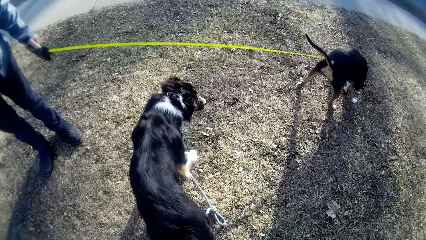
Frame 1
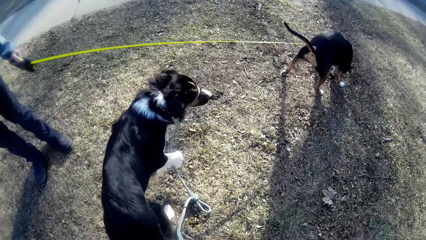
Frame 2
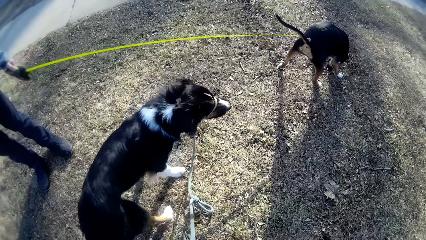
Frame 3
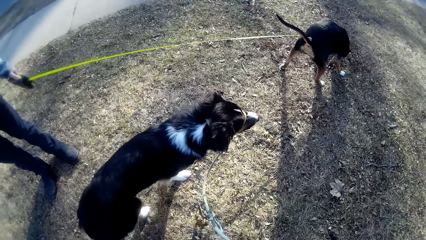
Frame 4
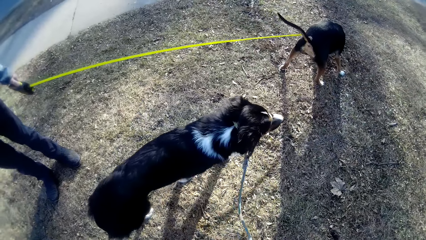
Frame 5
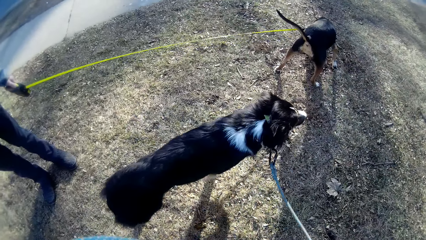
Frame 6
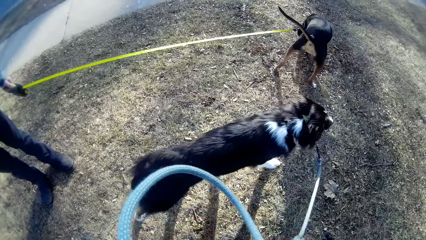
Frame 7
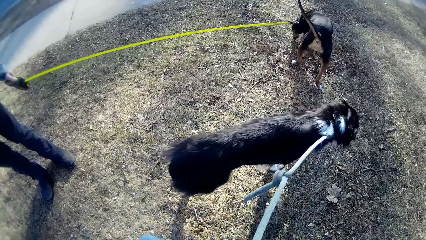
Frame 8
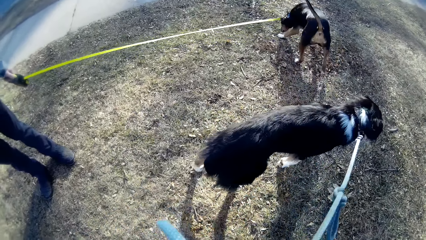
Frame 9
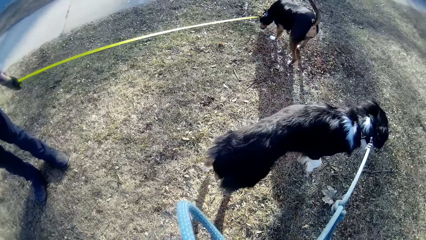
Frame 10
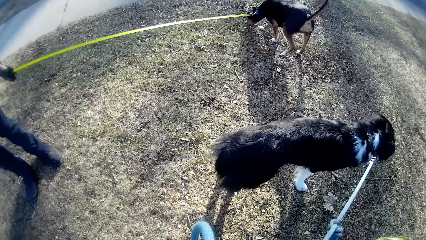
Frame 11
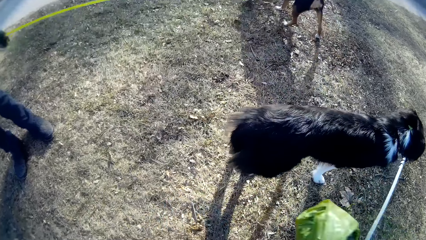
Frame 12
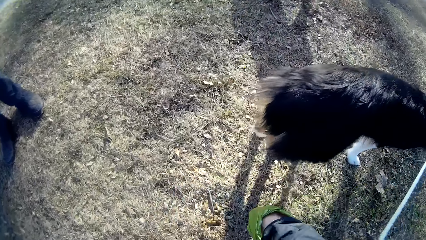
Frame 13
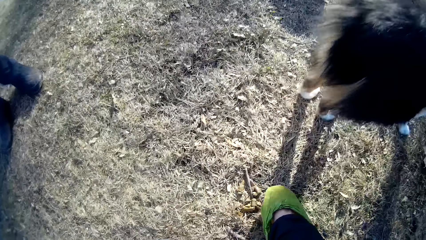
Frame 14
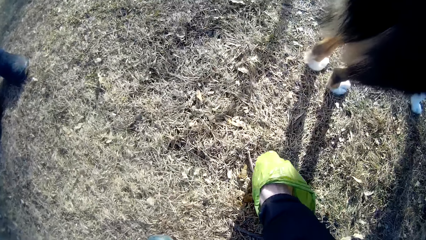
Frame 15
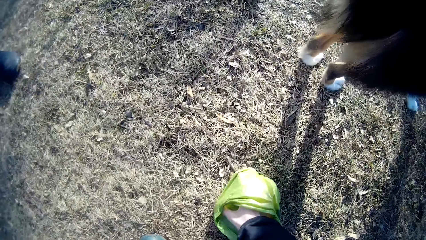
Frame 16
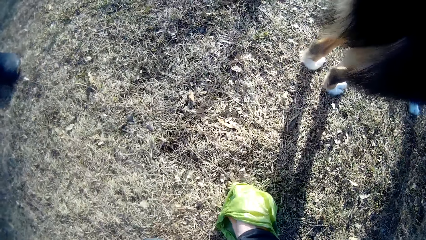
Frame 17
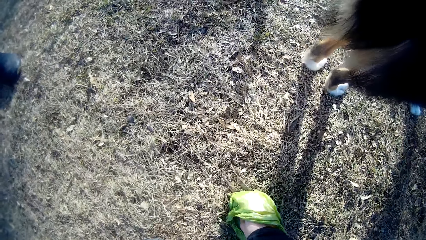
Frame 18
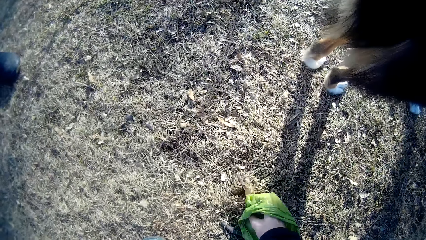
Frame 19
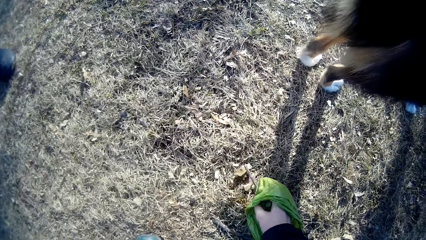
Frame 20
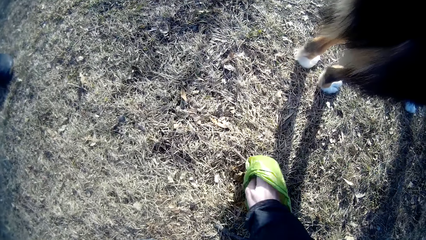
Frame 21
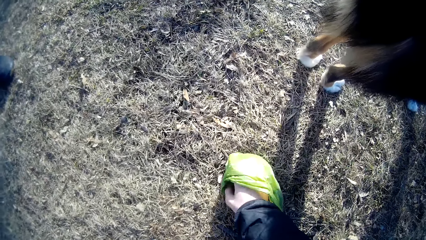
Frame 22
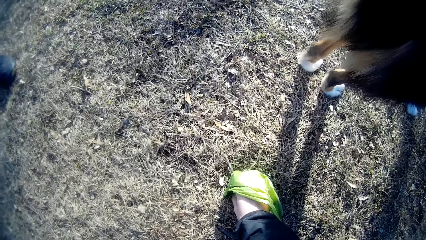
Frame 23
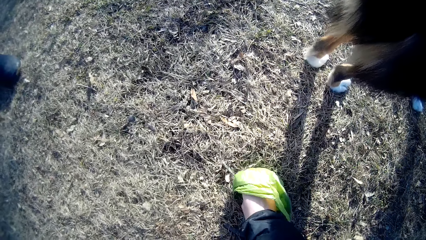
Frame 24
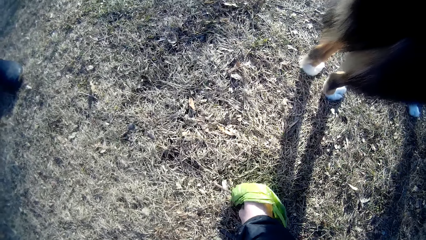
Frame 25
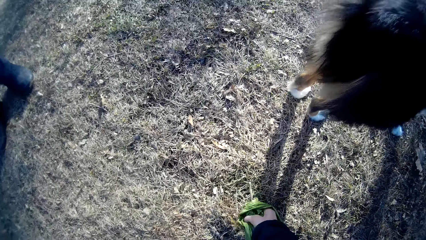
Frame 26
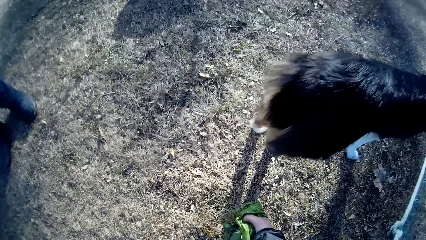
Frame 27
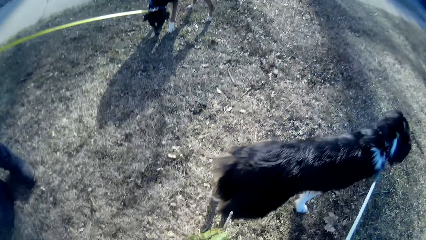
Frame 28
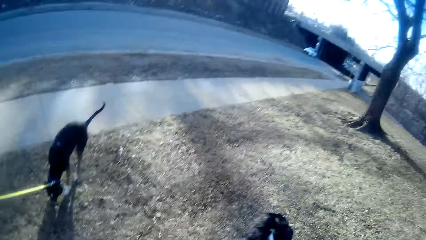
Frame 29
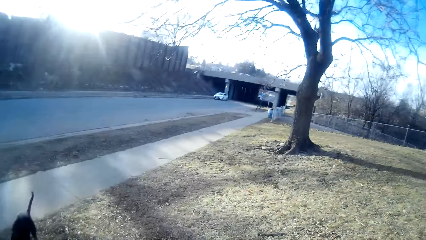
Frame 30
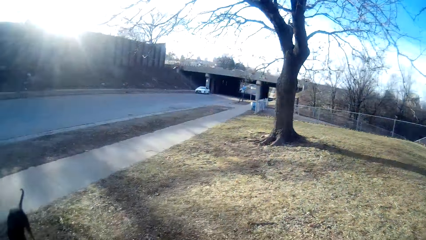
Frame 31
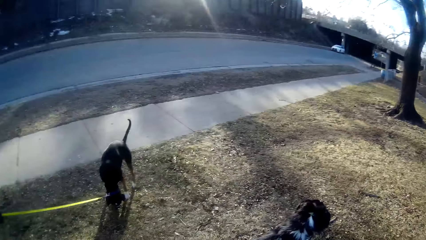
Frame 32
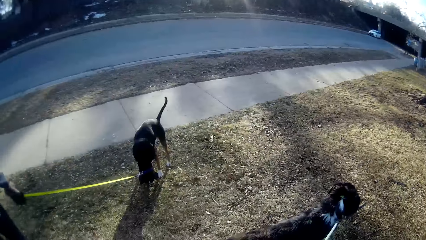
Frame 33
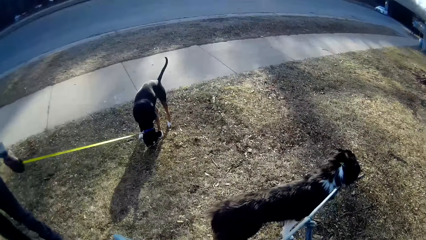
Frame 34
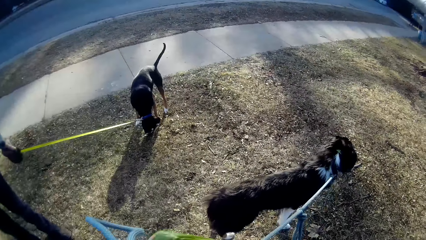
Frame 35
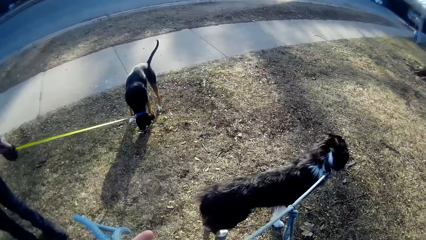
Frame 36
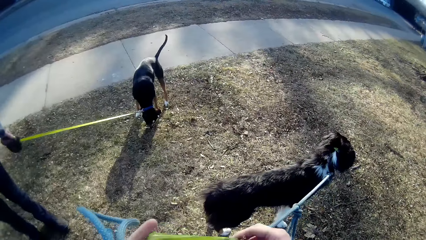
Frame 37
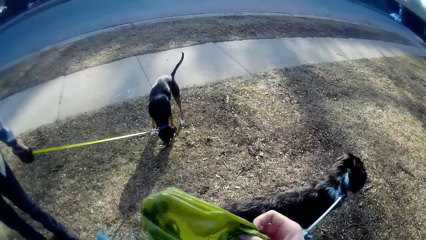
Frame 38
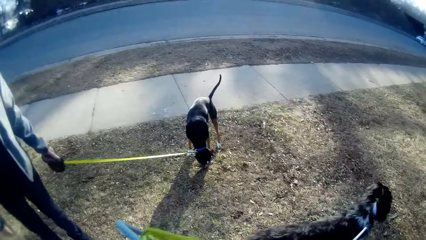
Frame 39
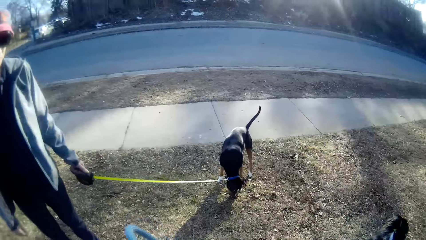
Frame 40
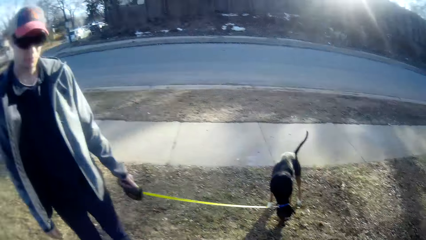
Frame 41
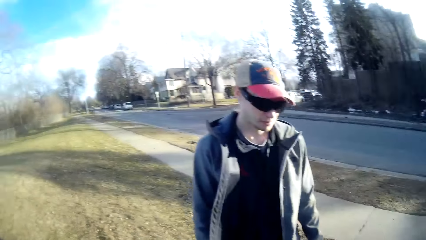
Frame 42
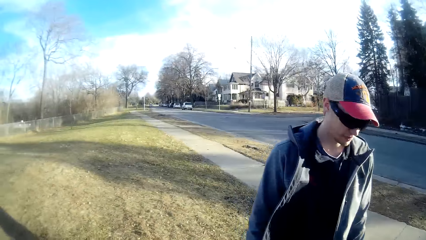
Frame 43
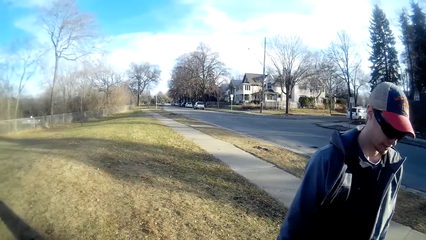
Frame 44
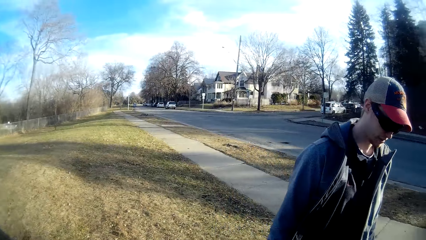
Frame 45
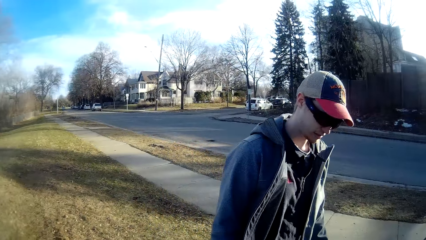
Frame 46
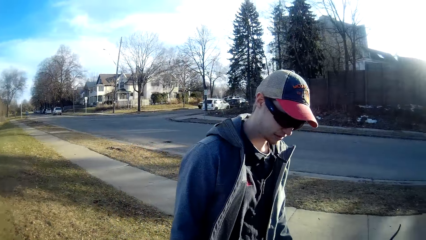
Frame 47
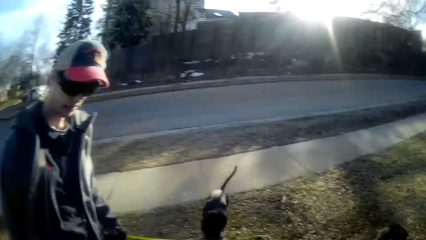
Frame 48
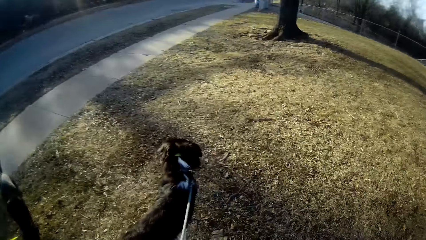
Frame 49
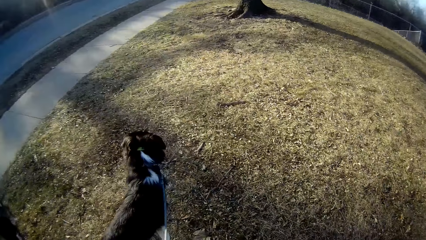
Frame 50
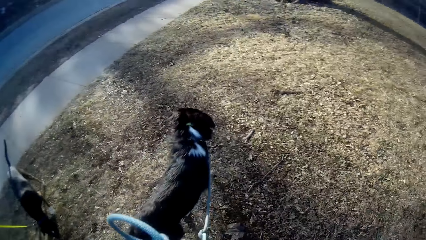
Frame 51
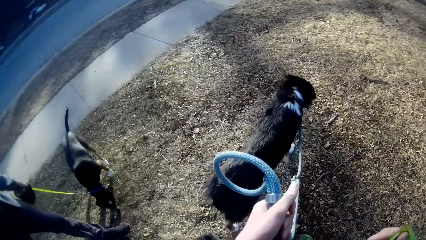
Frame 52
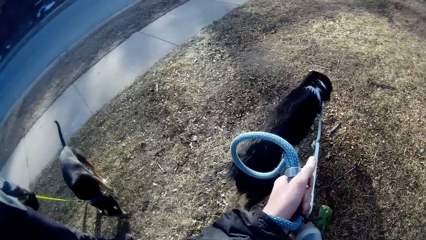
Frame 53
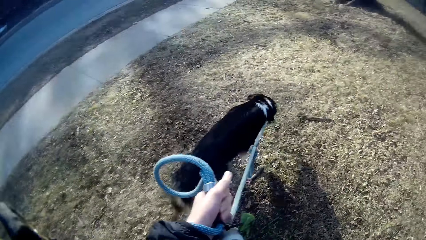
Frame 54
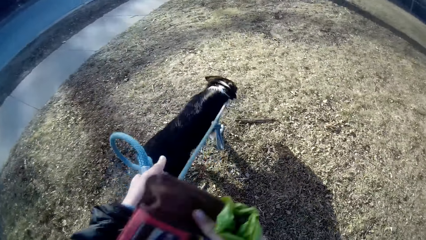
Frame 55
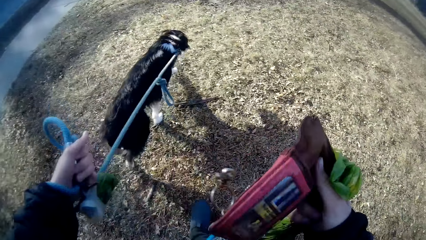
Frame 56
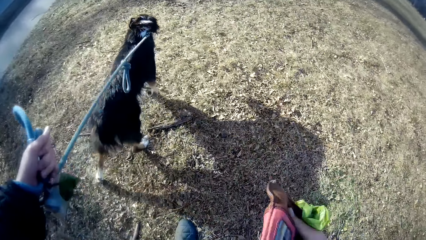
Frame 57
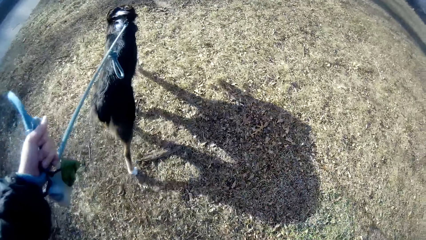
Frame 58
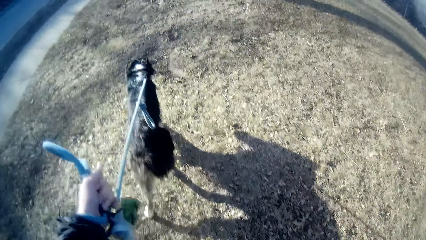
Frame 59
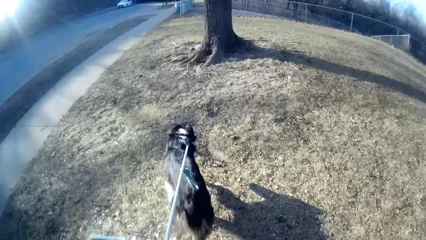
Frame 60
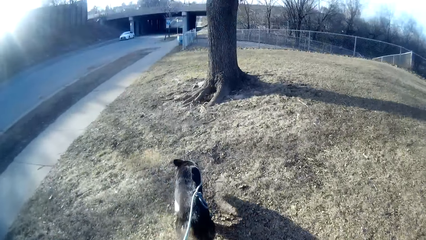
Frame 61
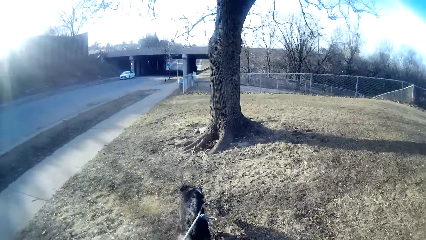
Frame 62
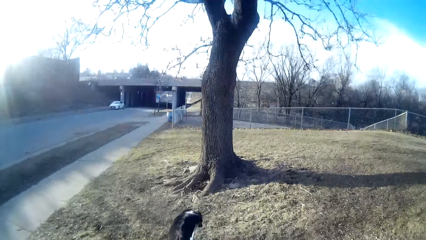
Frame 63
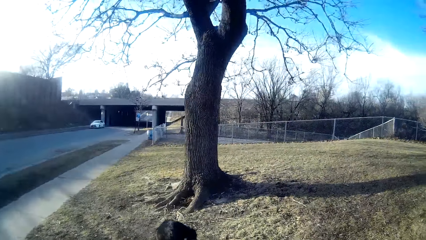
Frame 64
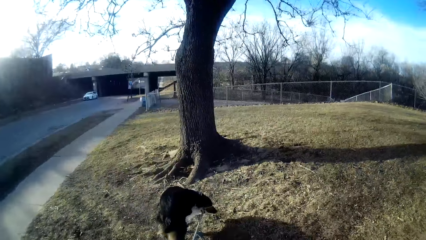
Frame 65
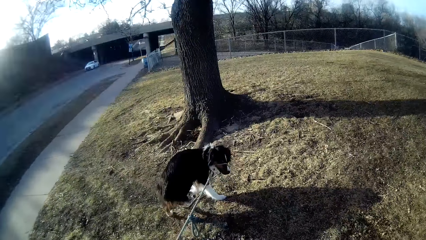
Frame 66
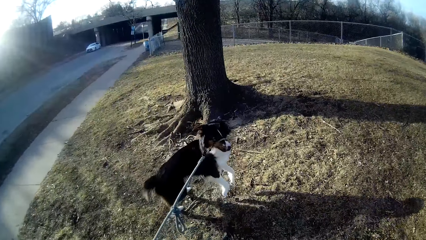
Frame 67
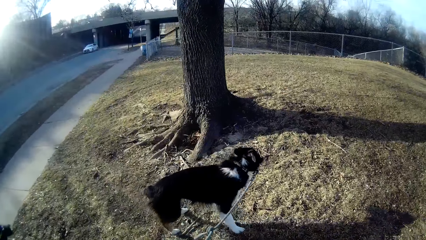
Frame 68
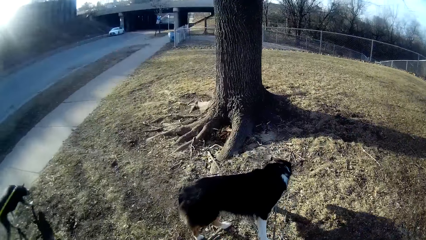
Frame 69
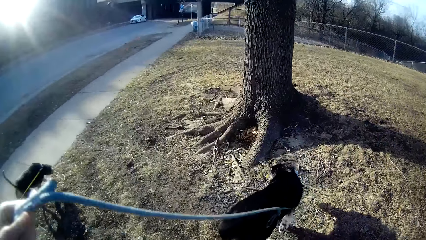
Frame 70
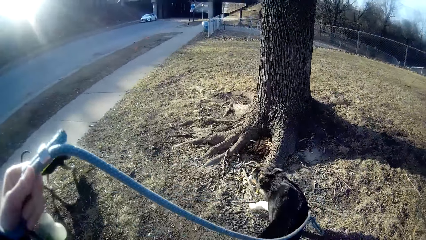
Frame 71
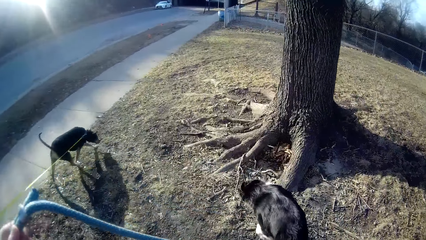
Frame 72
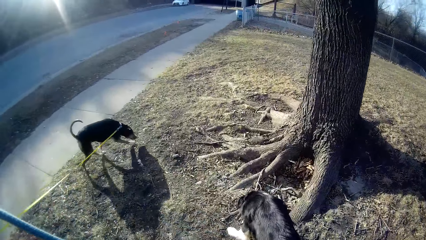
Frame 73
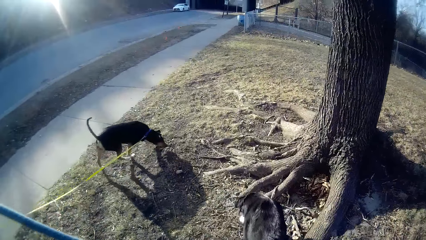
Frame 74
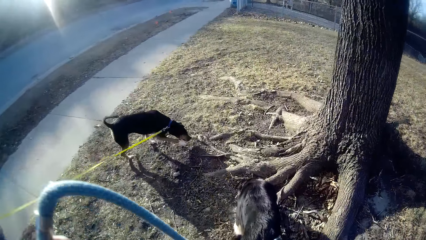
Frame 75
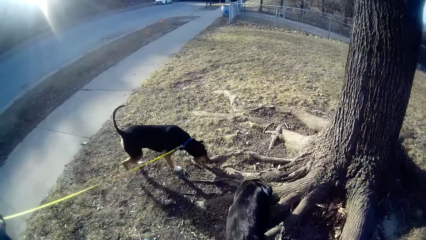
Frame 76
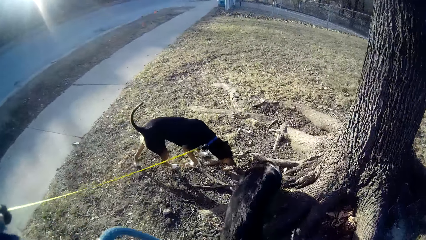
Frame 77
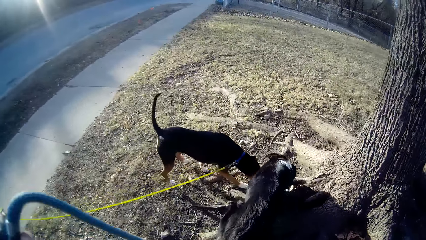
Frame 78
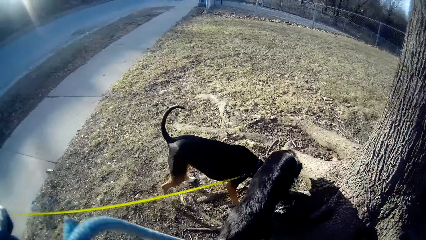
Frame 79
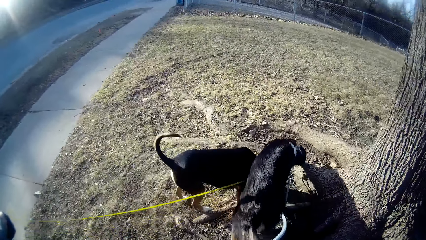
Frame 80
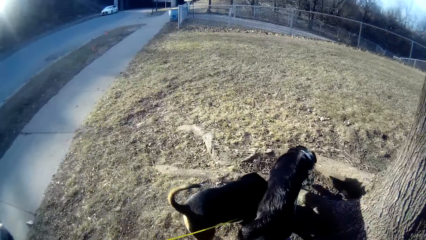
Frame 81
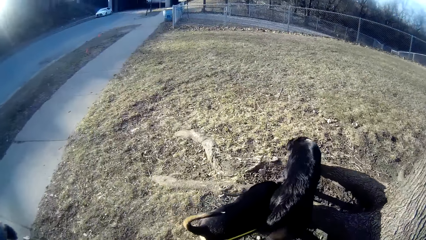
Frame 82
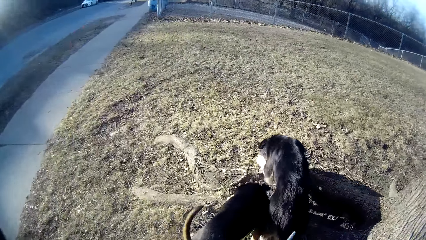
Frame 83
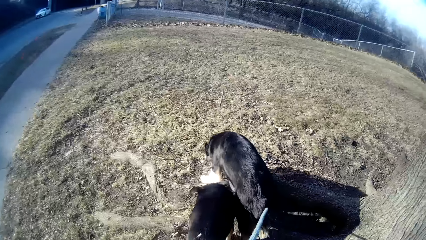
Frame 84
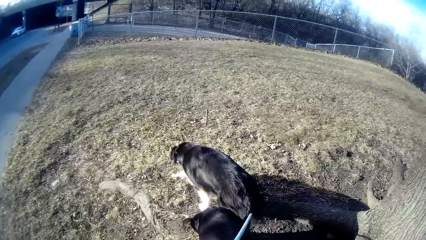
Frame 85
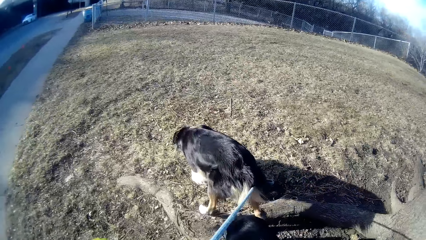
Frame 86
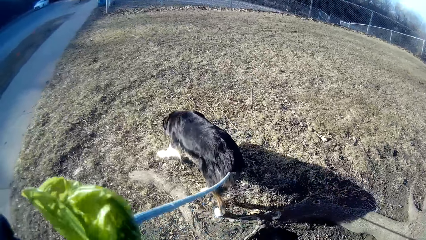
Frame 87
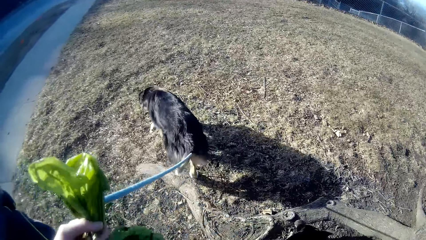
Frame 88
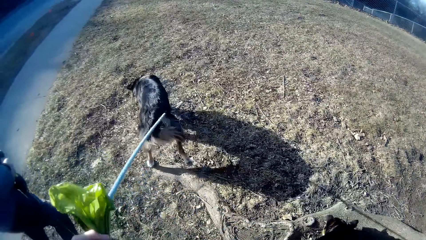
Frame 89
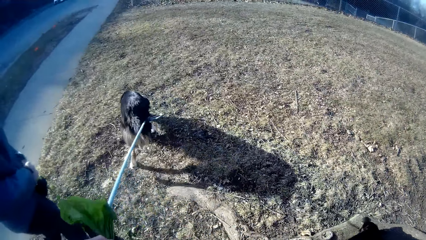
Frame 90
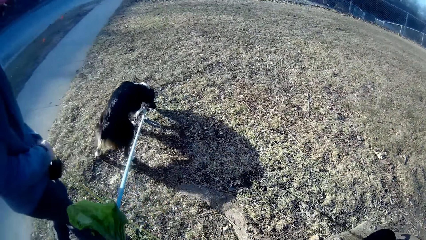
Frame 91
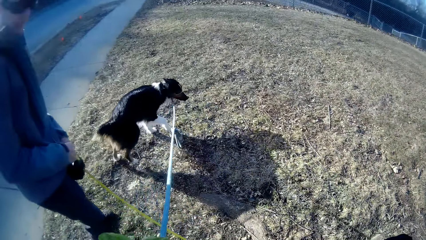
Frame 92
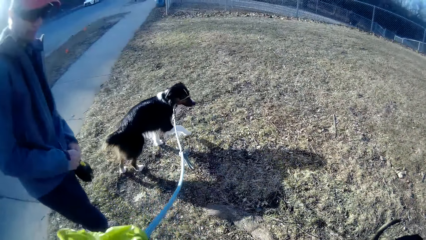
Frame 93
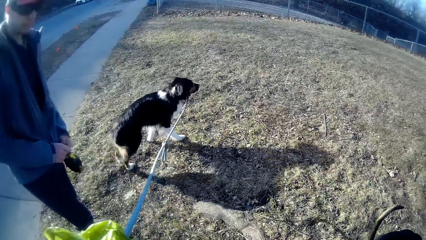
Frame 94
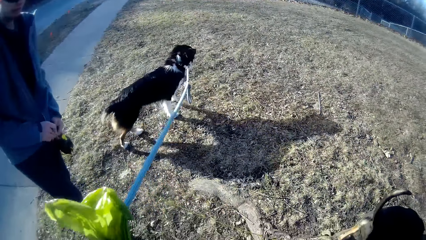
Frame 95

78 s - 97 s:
The camera wearer picks twigs and leaves from the ground with the nylon in his right hand. He collects the dog's poop. He looks at the dogs. The camera wearer and the man walk towards the field. The camera wearer walks around with the dogs.
